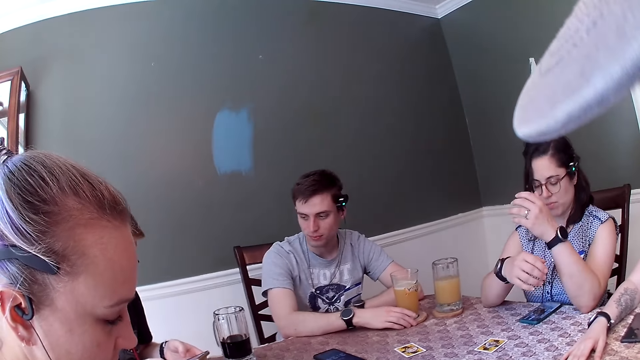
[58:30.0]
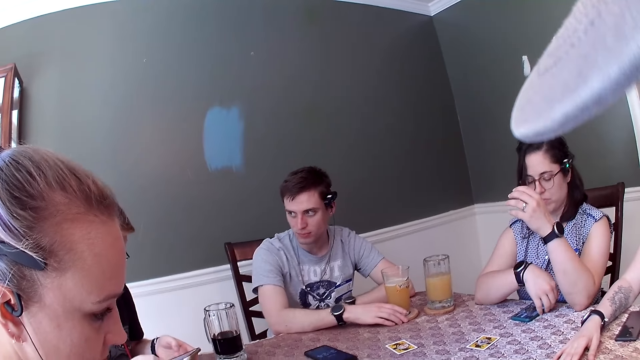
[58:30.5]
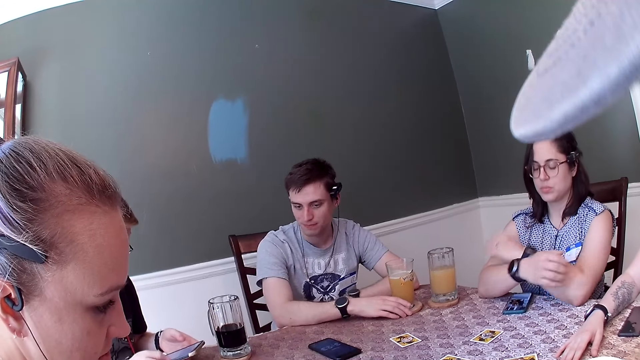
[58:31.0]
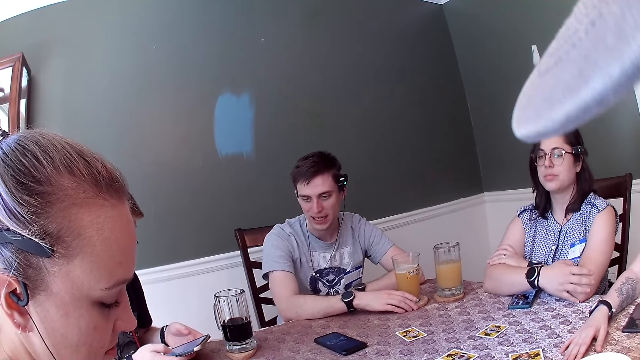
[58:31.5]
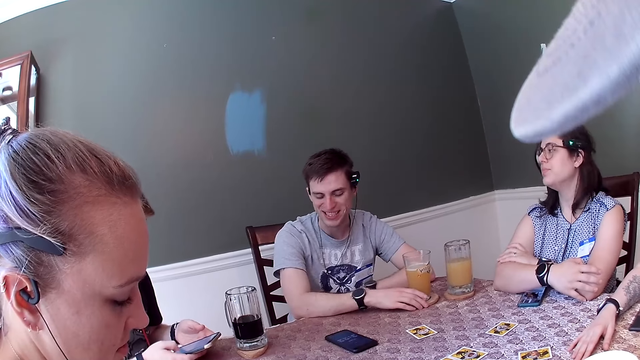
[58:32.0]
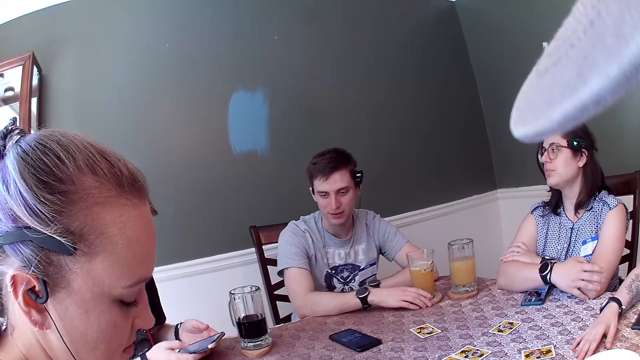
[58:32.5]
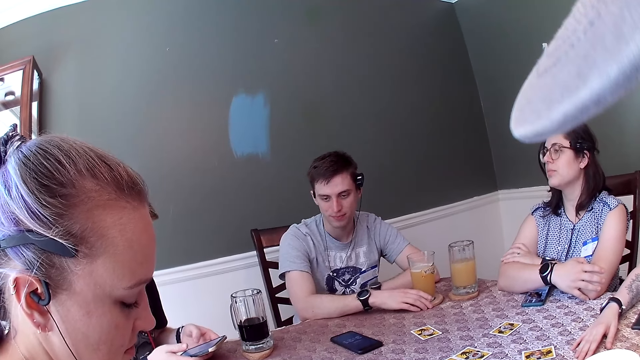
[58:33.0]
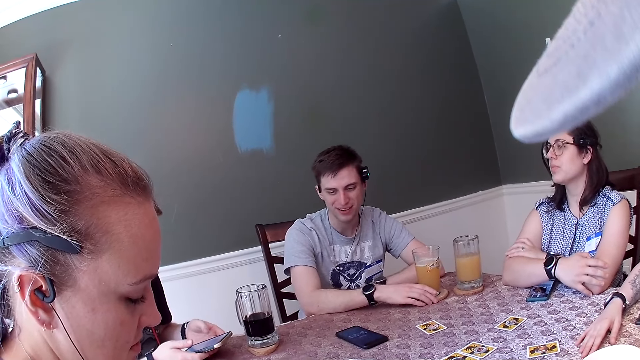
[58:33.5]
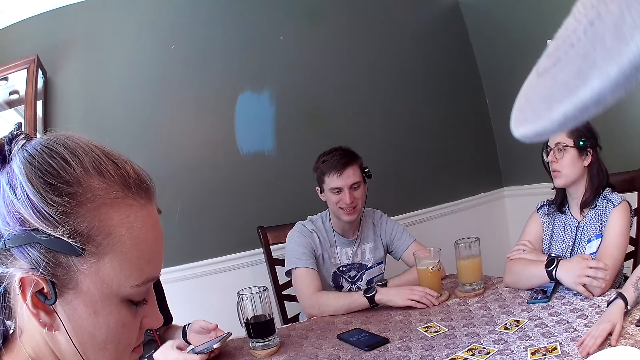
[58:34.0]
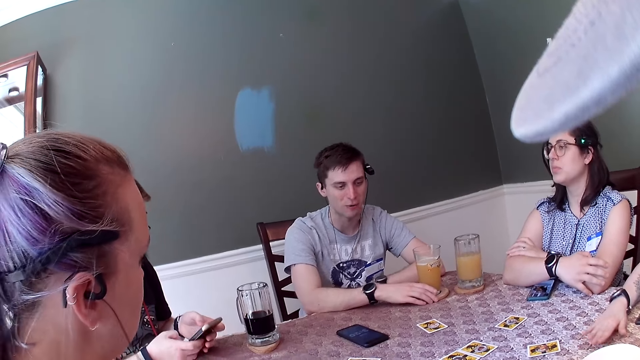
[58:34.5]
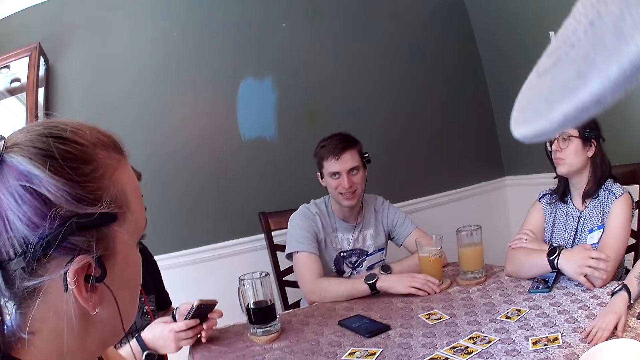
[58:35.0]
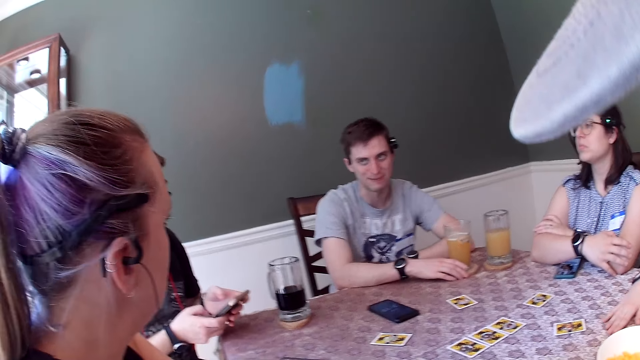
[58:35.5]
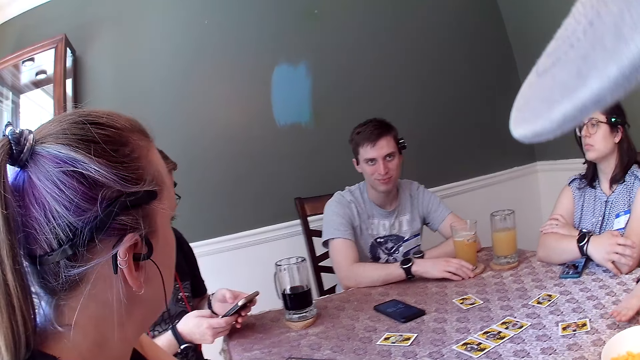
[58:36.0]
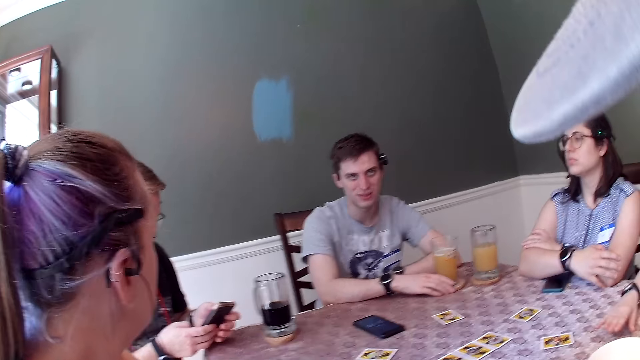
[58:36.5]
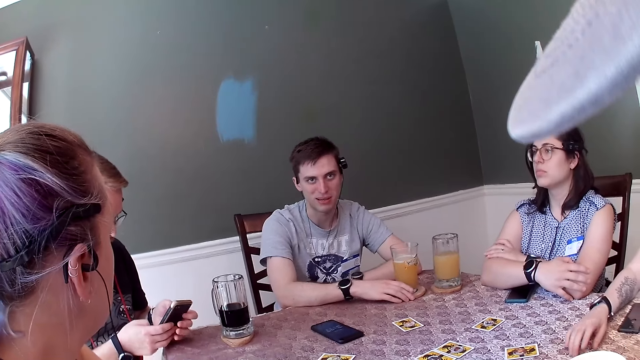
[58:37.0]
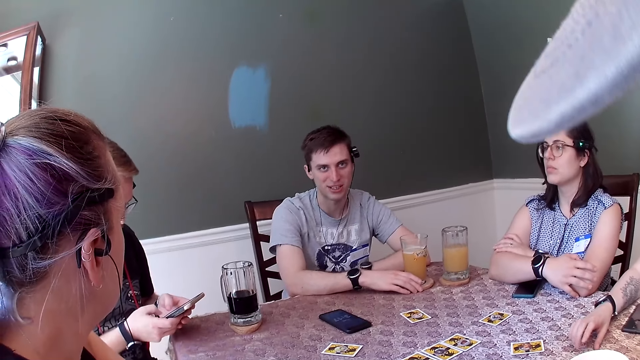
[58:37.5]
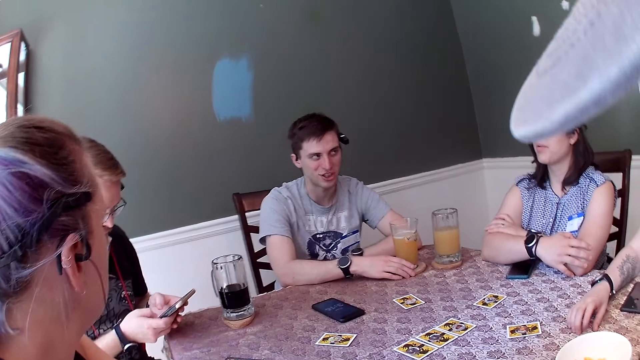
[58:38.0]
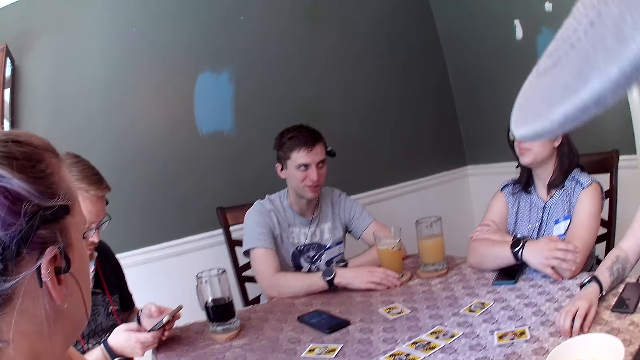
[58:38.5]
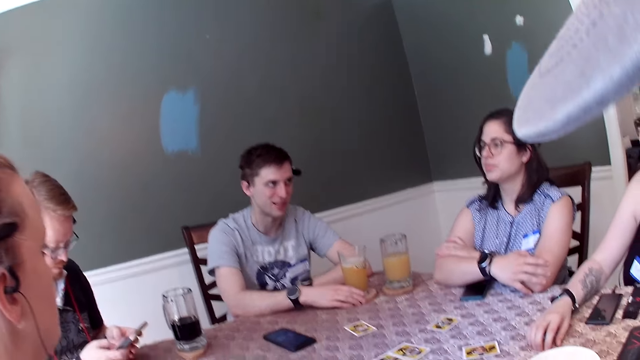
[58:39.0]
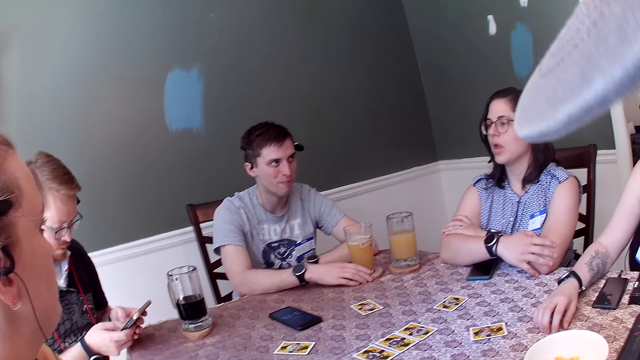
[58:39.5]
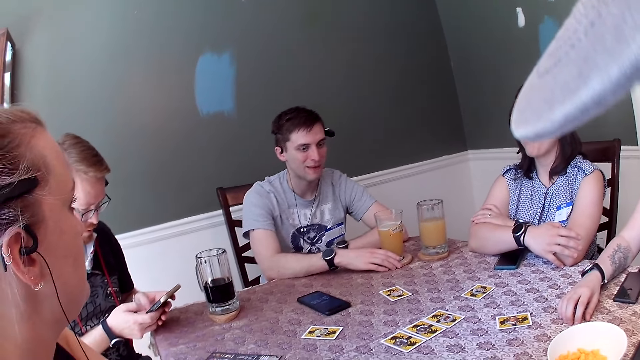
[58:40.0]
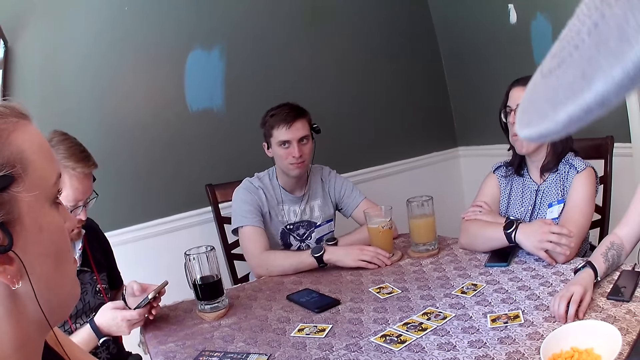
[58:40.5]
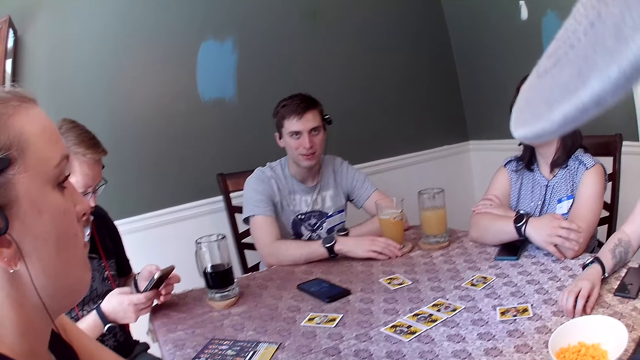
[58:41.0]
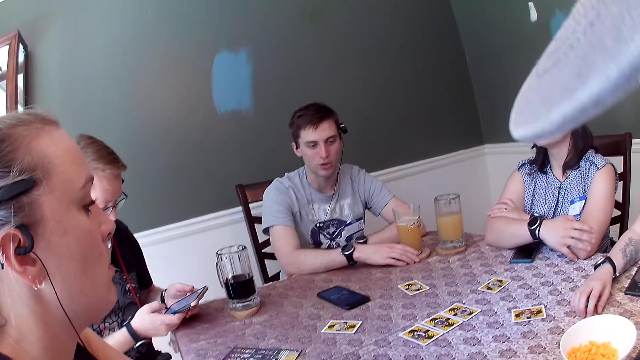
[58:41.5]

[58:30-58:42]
A woman moves the phone on the table with her right hand. Another woman taps the table with her right hand.

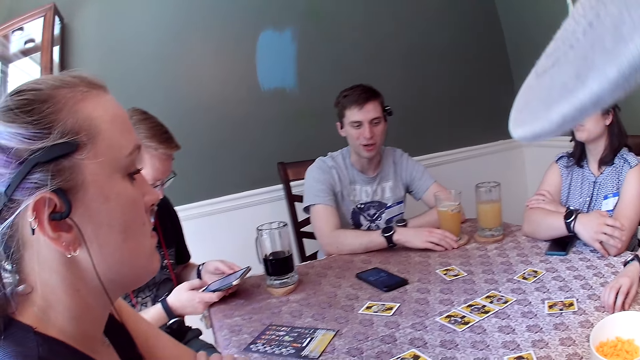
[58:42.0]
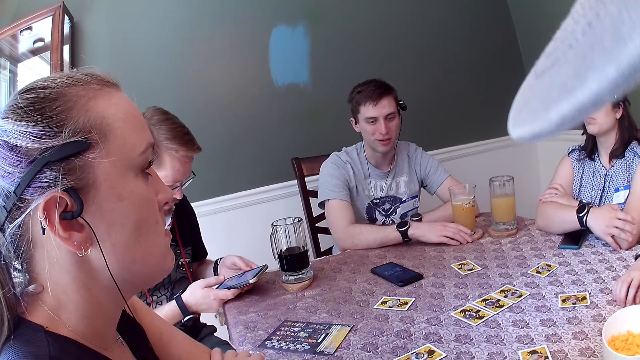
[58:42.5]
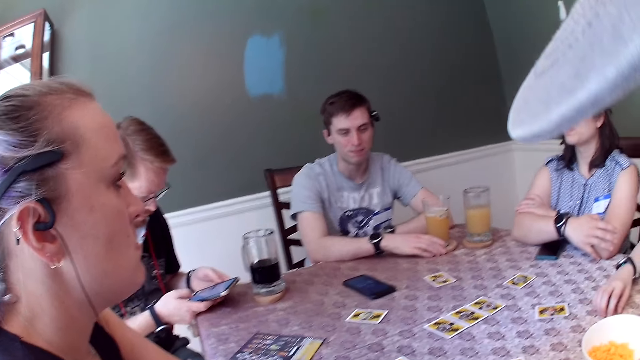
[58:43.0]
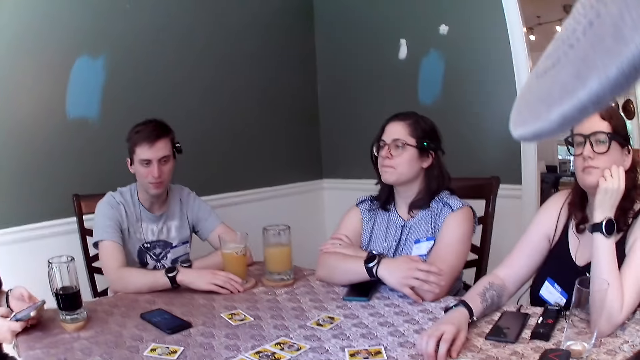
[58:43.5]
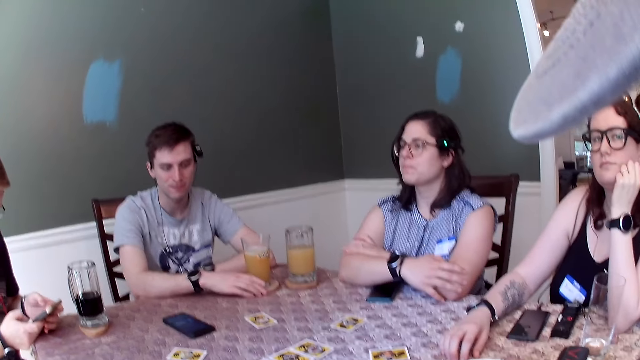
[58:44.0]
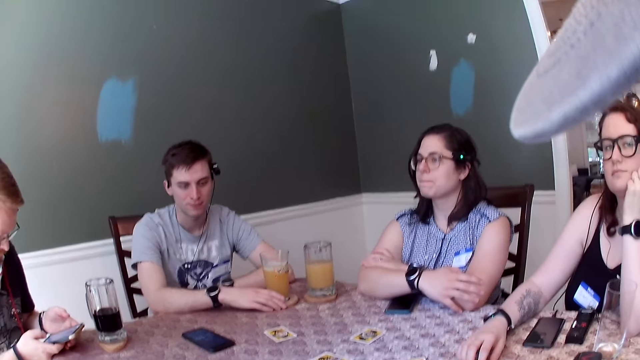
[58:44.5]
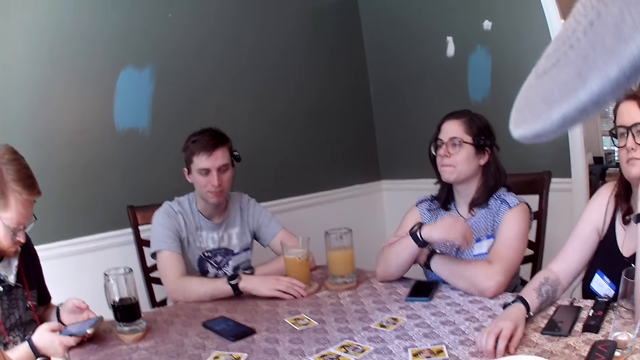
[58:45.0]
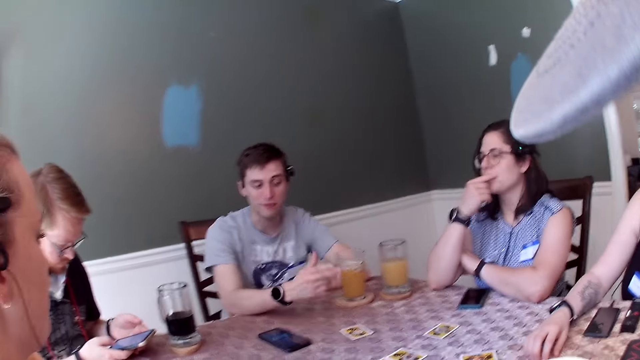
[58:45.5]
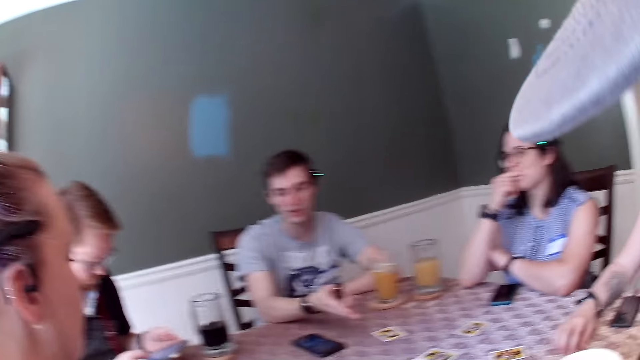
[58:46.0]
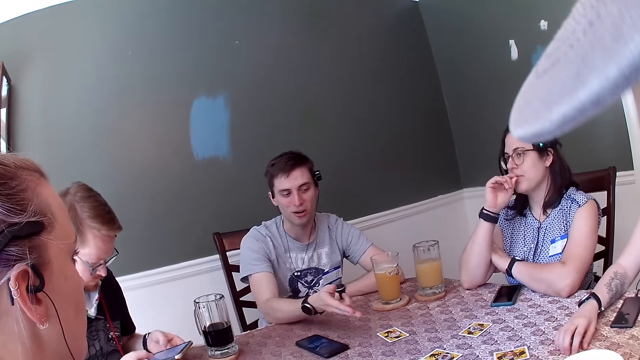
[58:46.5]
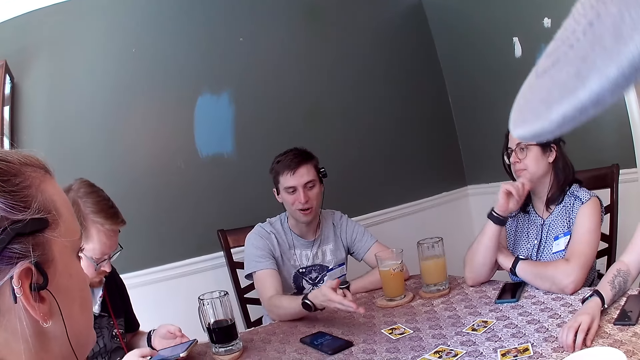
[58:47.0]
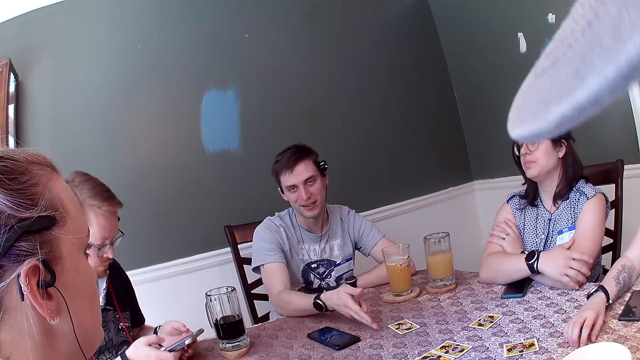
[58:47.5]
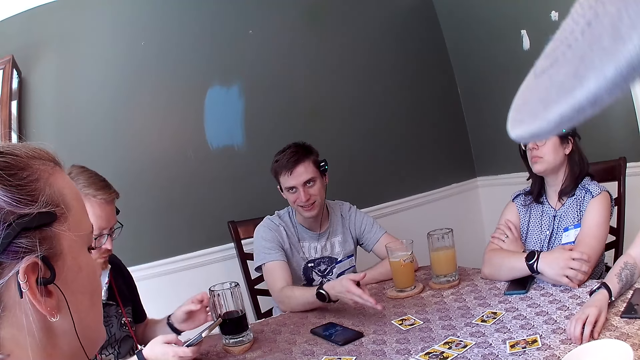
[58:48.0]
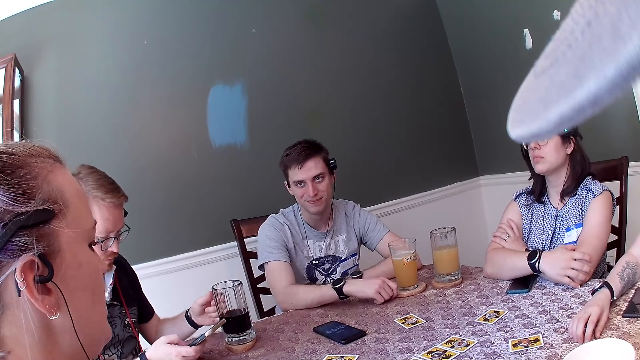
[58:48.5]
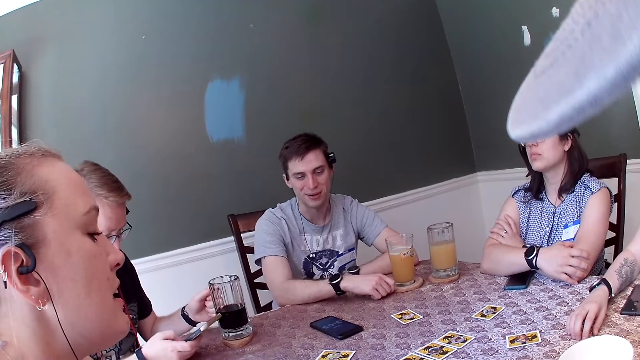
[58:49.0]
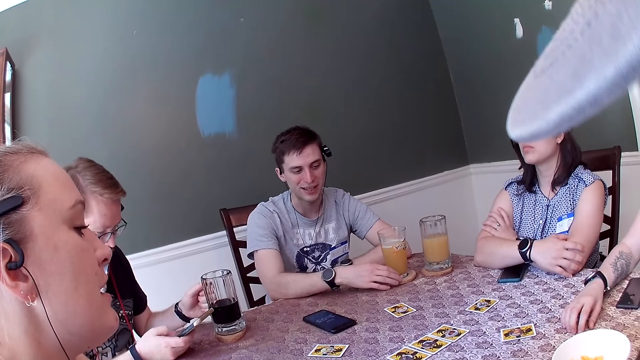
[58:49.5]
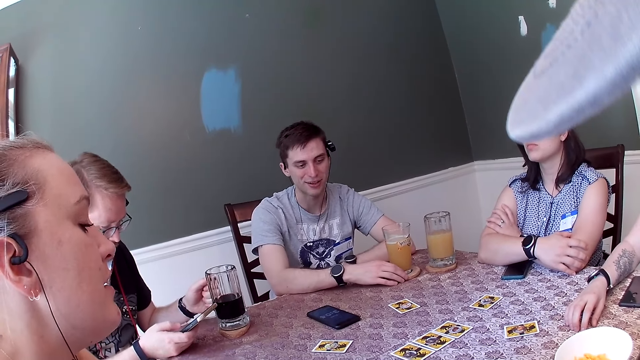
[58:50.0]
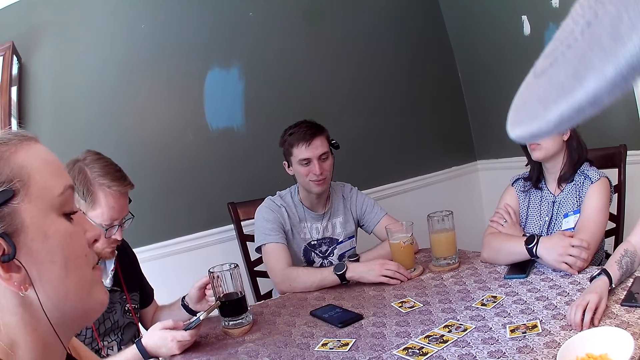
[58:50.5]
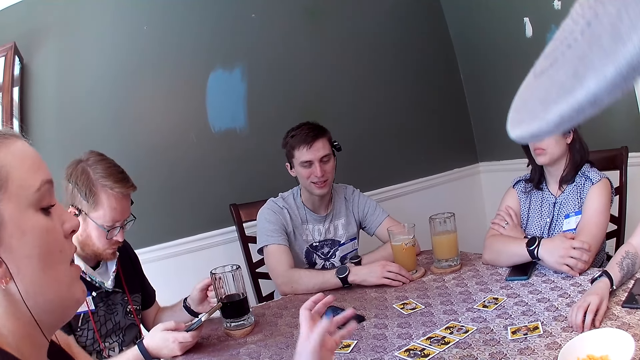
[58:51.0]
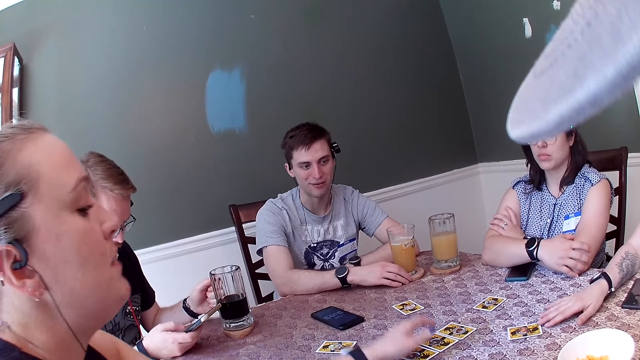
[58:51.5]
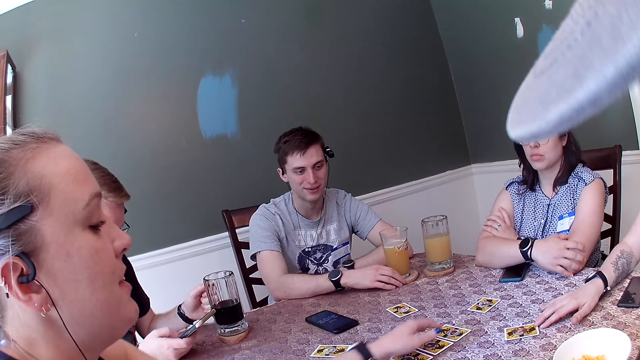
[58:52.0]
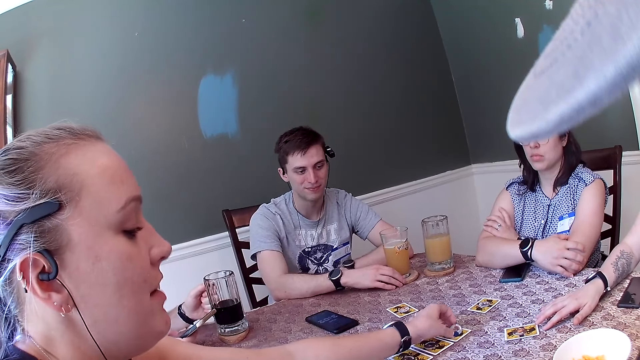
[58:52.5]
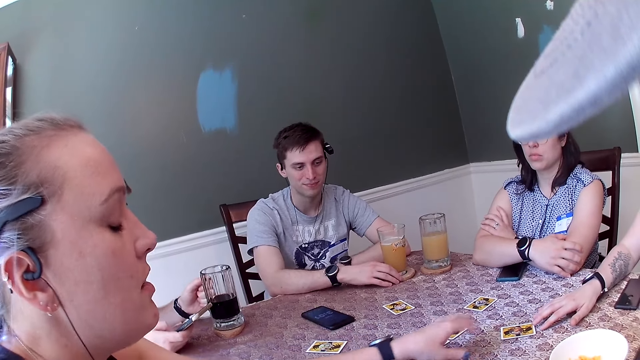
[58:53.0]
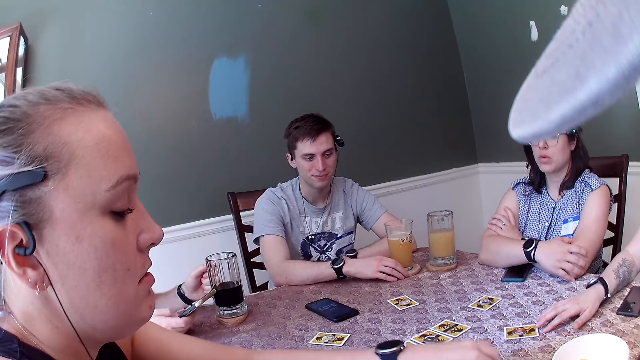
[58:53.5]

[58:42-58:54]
A man flaps the hand. Another man holds a cup of drink on the table with his left hand. A woman points at the cards on the table. The woman places her left hand on the cards on the table. The woman picks up a chip from the table with her left hand, drops the chip on the table with her left hand, puts the cards on the table, and flaps the hand.
